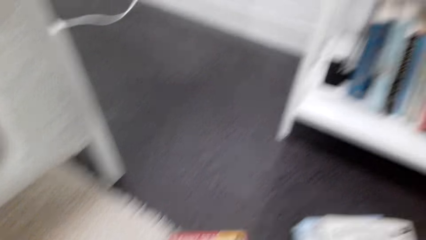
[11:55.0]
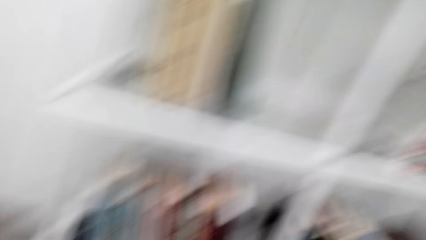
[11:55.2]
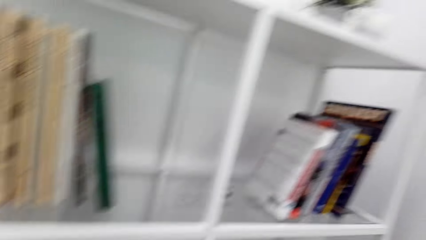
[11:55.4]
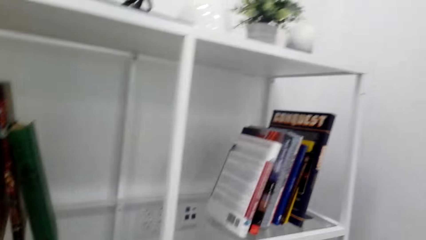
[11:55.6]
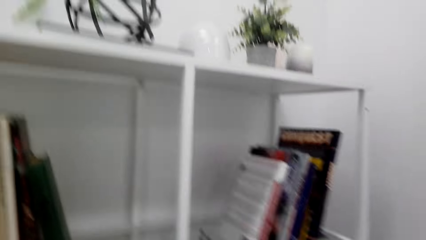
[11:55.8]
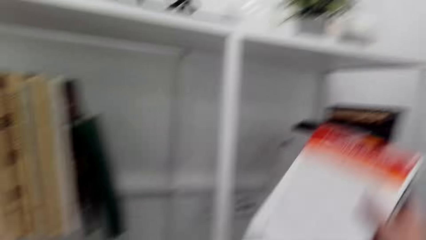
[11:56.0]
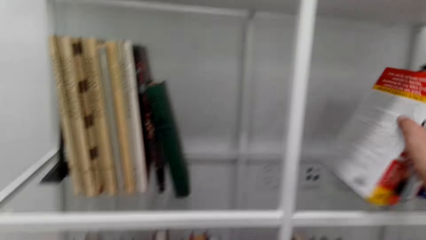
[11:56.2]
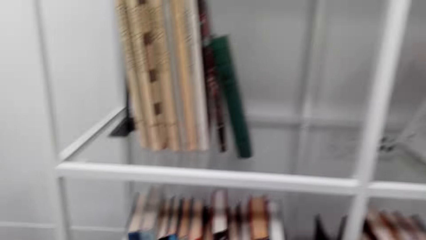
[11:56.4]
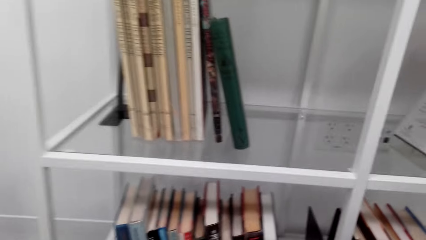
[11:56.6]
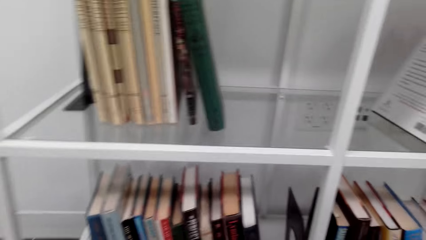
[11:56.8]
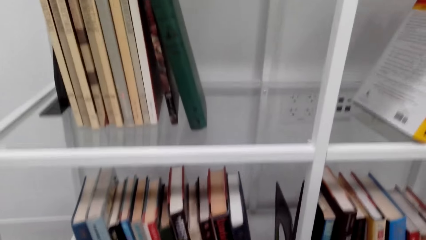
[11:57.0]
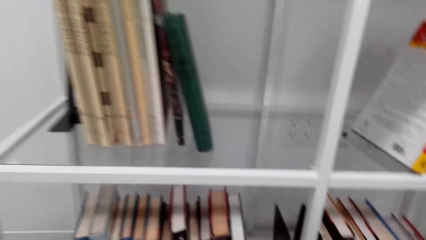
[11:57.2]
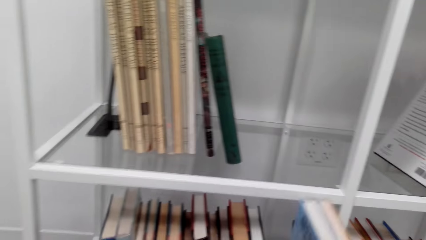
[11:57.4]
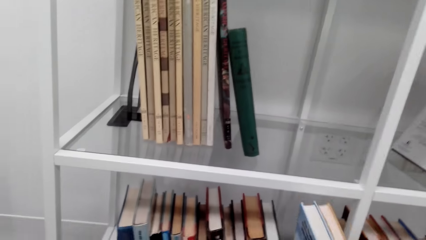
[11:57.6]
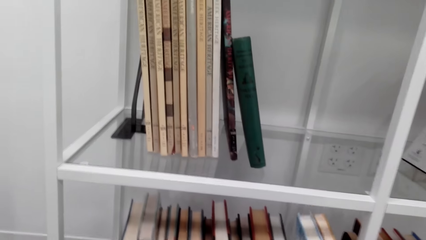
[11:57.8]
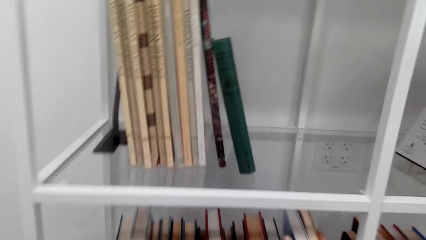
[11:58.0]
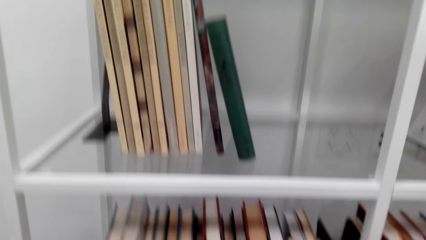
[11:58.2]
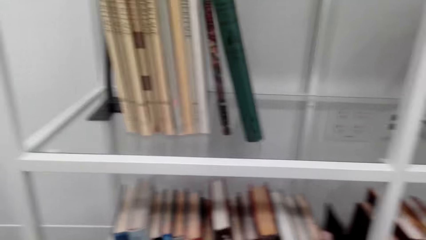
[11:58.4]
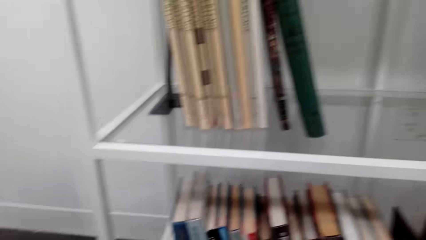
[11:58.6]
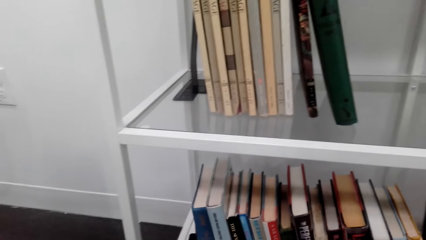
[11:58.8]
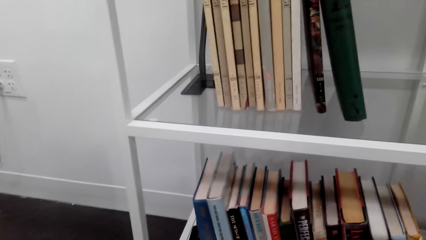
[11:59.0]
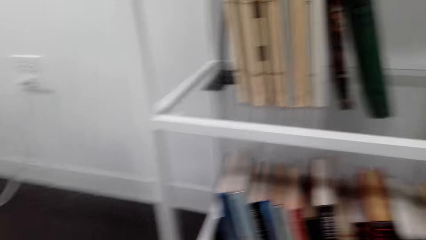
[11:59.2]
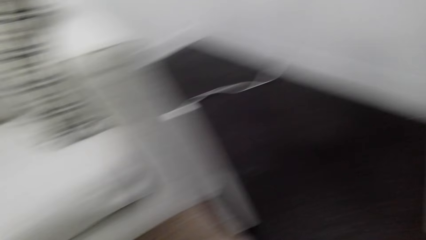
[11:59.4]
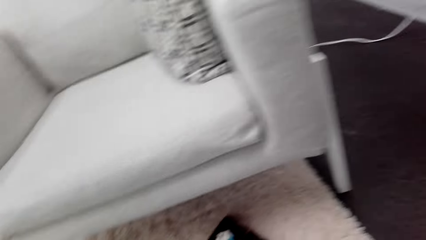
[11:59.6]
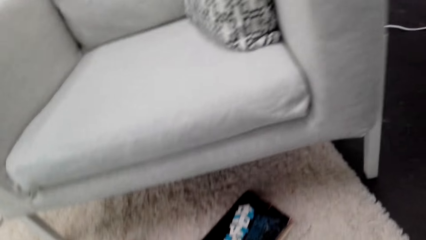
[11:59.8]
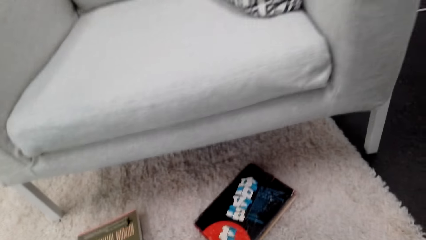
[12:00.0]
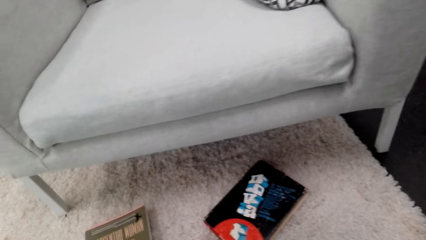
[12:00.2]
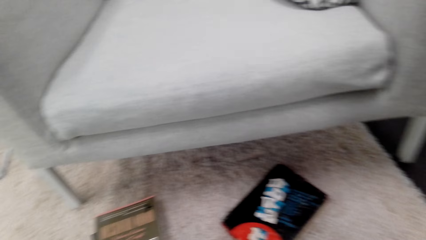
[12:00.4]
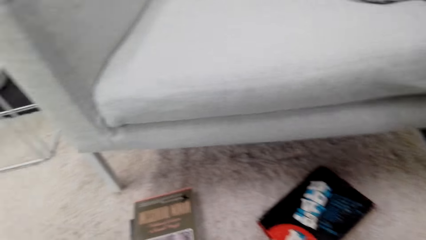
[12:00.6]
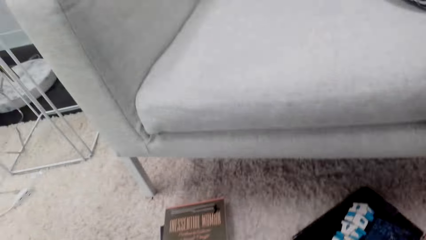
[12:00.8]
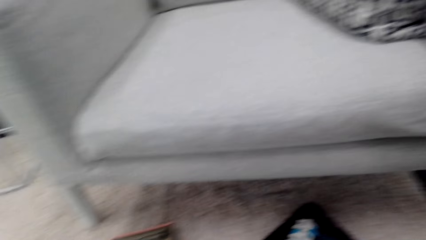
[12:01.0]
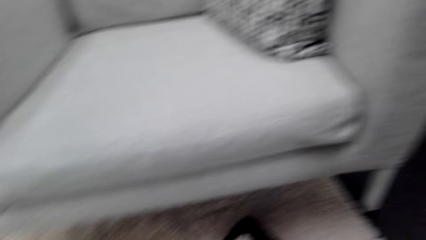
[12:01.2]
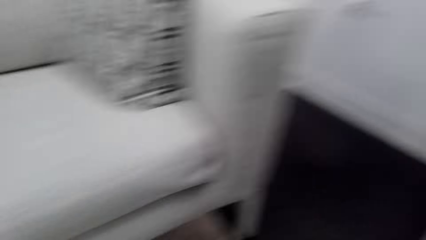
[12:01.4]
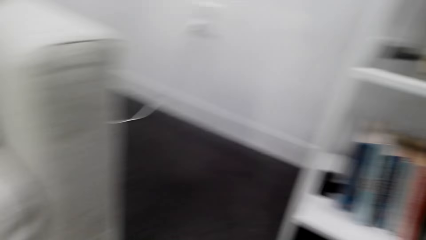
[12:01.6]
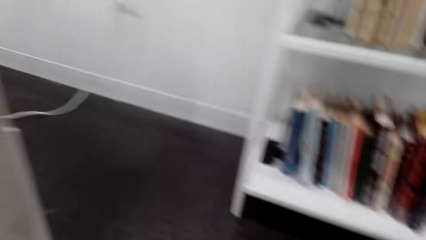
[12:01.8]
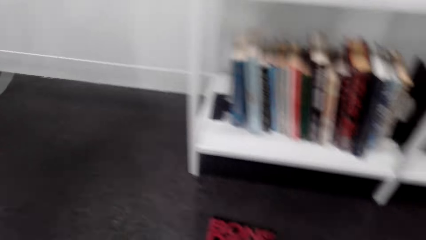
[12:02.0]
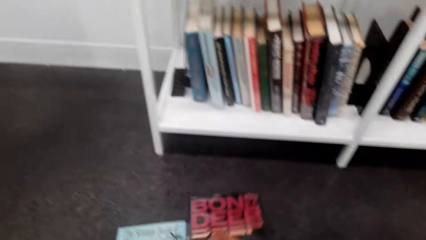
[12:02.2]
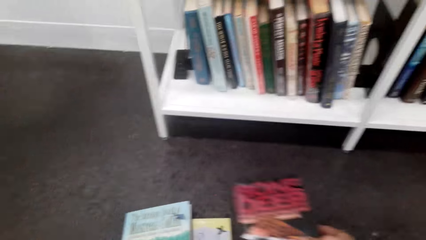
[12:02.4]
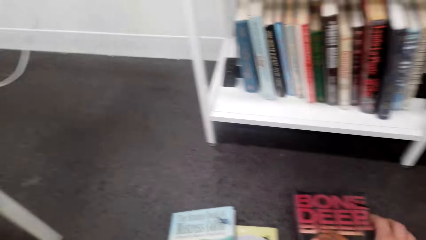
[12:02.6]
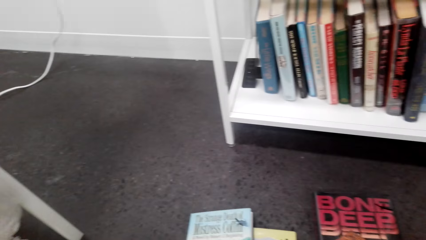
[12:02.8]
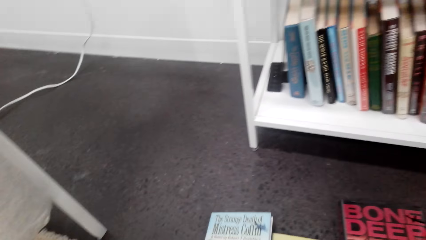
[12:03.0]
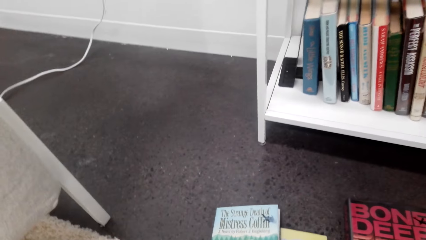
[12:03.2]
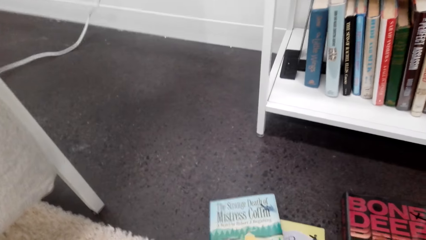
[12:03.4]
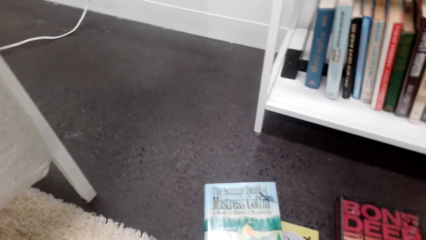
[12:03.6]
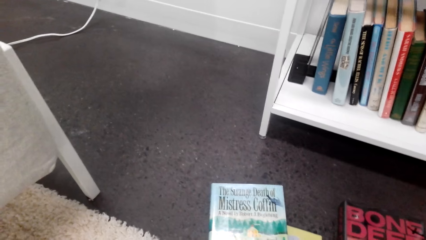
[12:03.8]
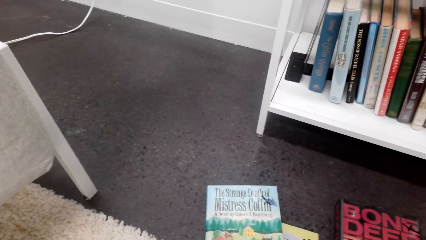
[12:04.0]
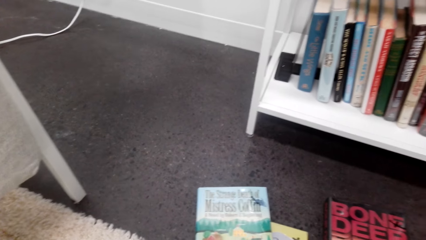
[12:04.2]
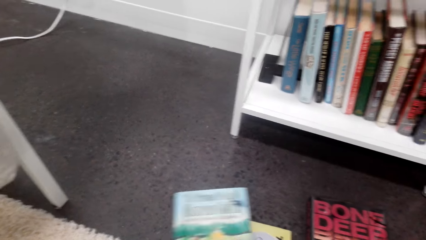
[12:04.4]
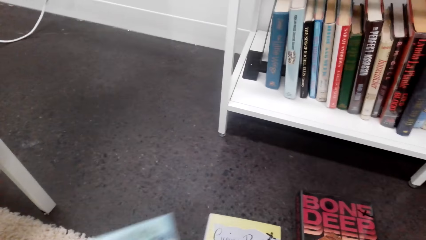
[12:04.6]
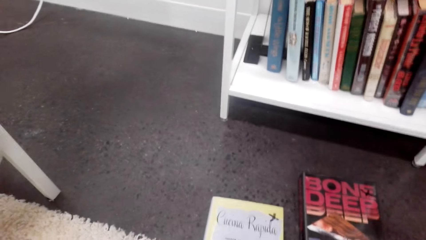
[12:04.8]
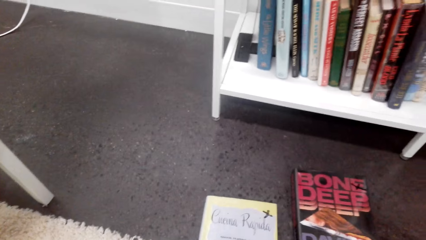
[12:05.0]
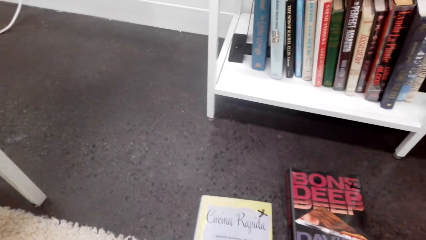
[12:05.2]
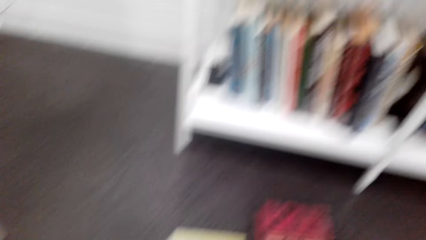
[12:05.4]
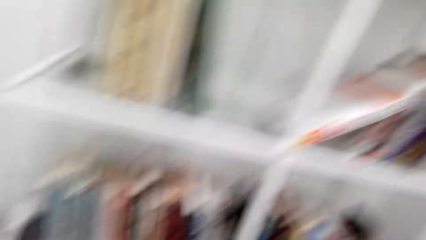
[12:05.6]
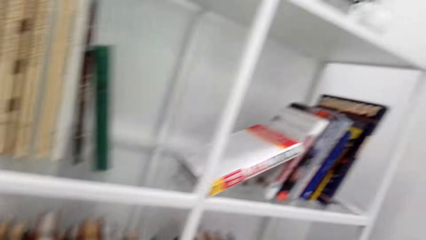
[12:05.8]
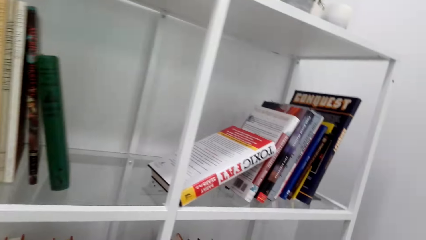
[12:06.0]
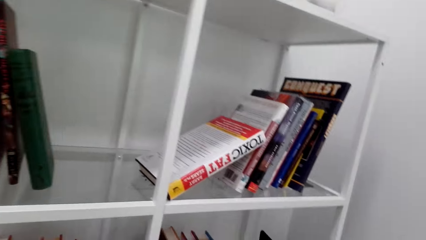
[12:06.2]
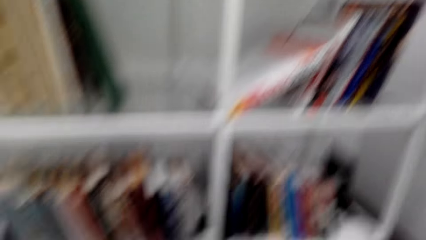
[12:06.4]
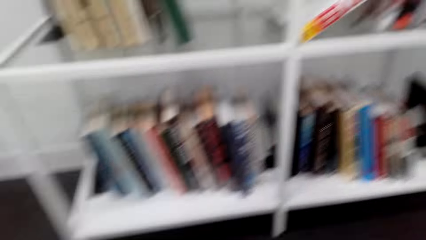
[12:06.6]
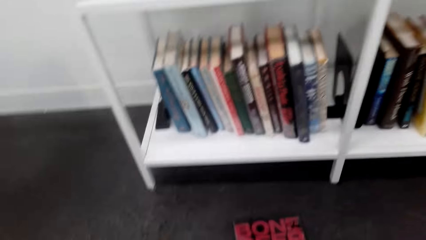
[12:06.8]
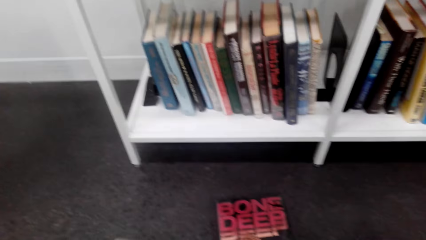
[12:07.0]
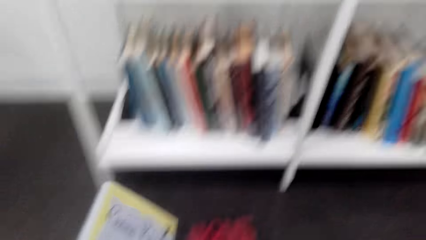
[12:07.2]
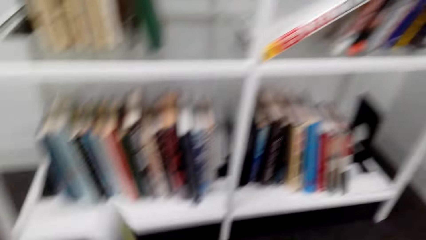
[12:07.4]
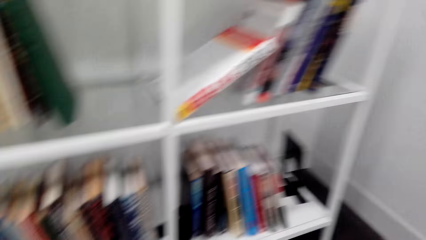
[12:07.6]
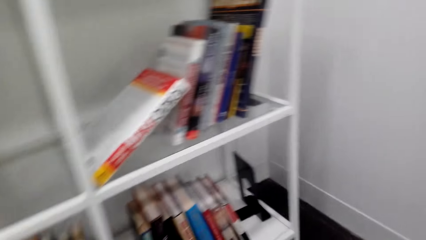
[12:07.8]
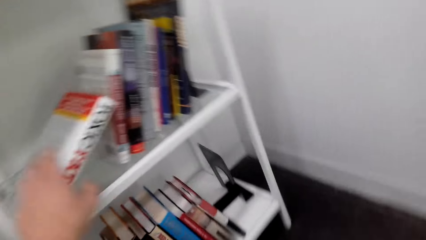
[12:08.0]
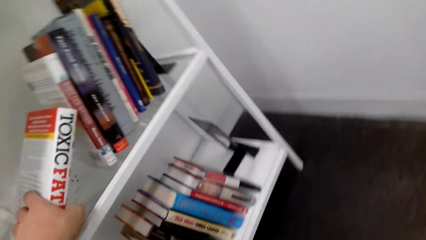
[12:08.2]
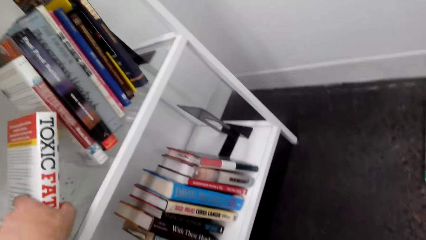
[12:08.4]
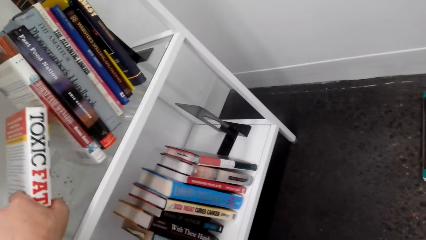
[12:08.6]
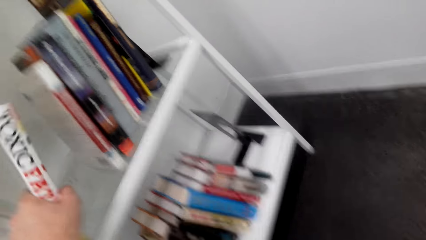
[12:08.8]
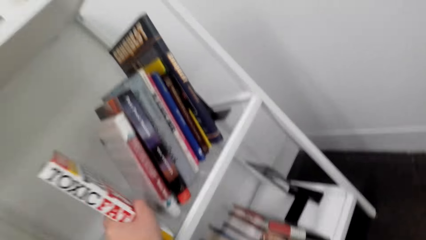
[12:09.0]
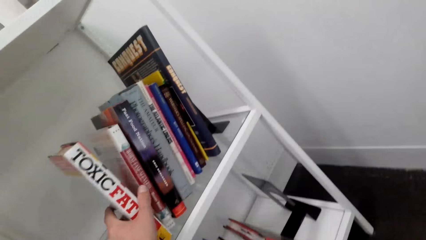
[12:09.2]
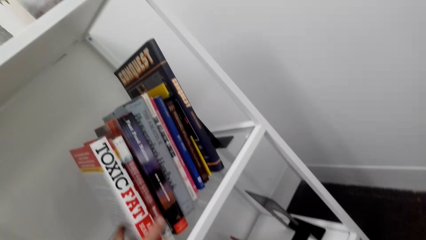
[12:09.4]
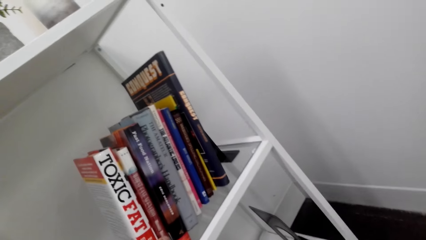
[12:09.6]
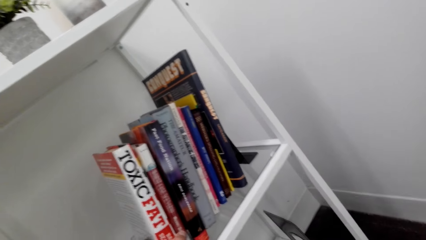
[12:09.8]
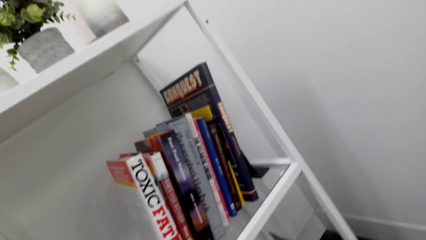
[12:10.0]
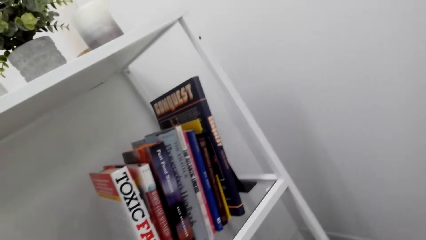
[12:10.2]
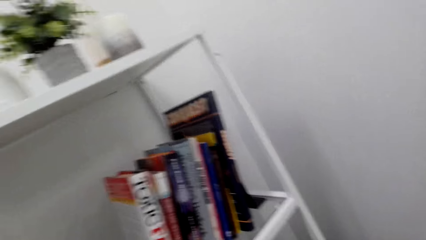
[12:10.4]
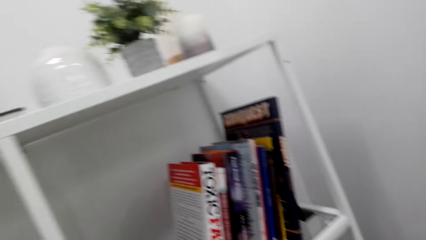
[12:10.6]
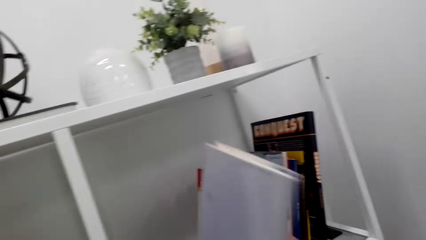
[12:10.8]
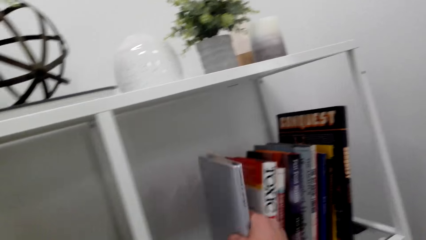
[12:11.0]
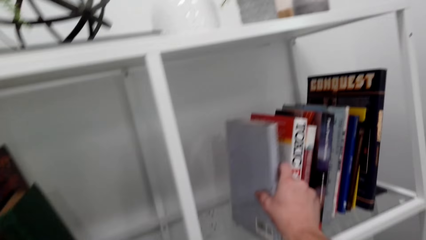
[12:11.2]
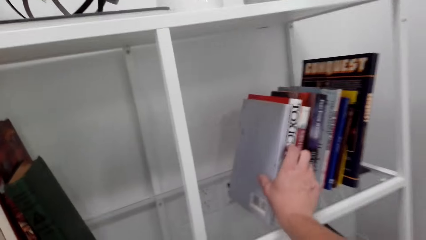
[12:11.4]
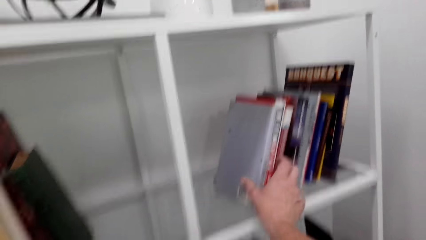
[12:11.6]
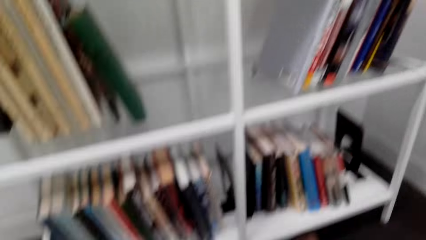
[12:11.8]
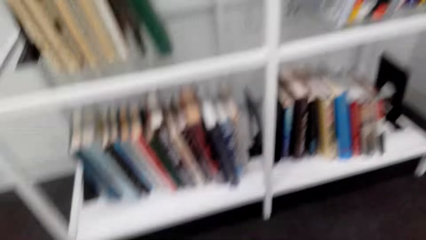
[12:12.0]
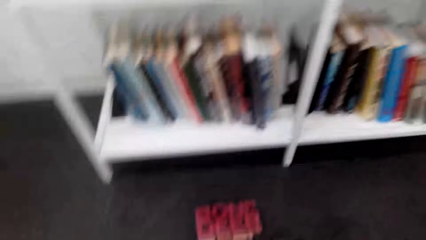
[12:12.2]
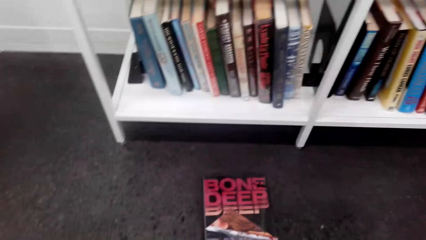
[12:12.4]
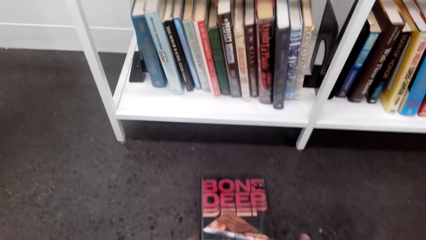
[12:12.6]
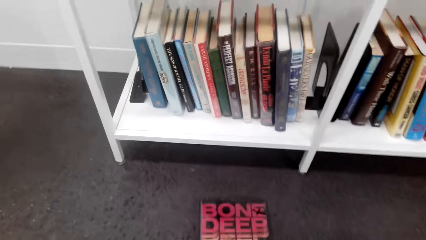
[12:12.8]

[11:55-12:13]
The camera wearer looks on the books. They place the book on the bookshelf. They put books in the shelf. They pick a book from the floor and read the book cover. They select books on the floor. They arrange the book on the bookshelf. They move the book in the shelf. They place the book on the bookshelf.
